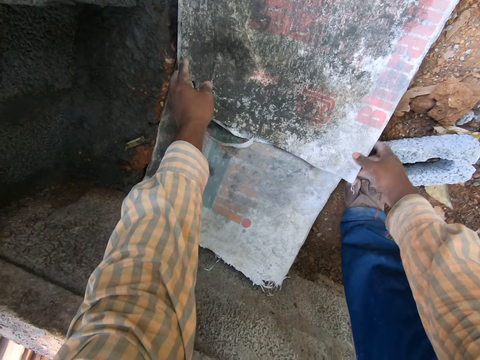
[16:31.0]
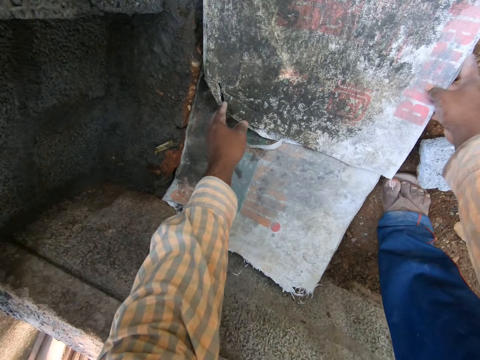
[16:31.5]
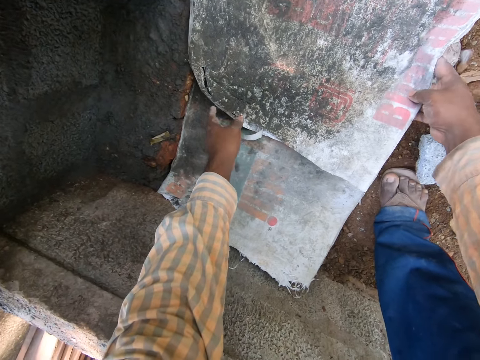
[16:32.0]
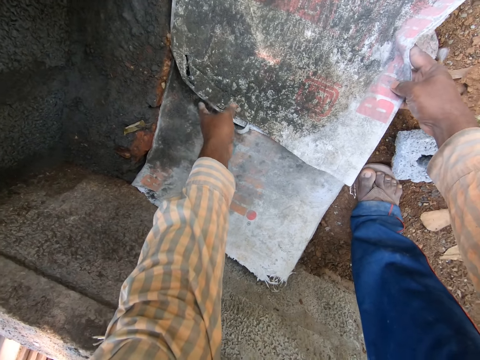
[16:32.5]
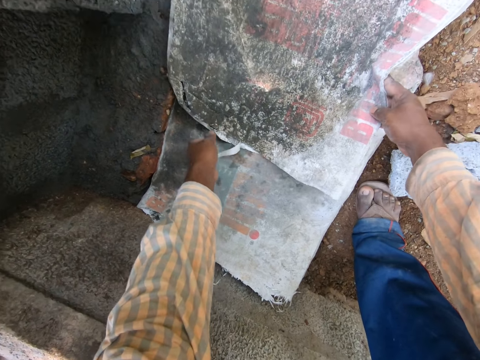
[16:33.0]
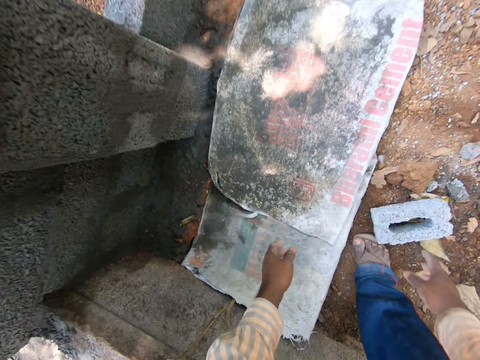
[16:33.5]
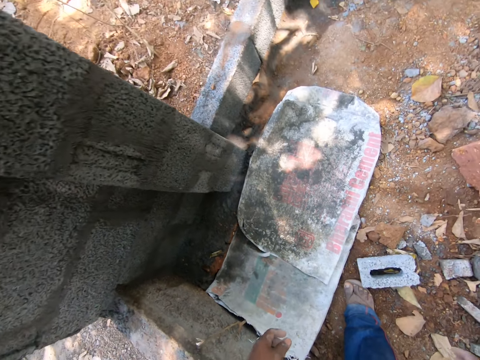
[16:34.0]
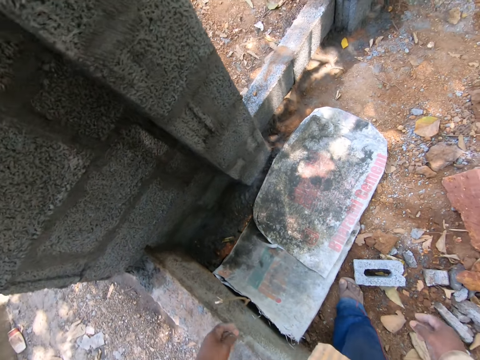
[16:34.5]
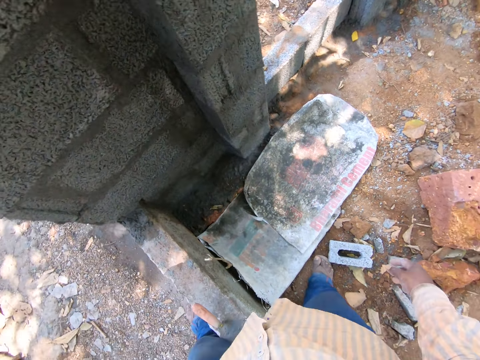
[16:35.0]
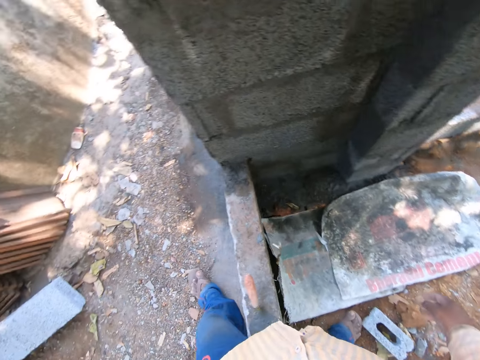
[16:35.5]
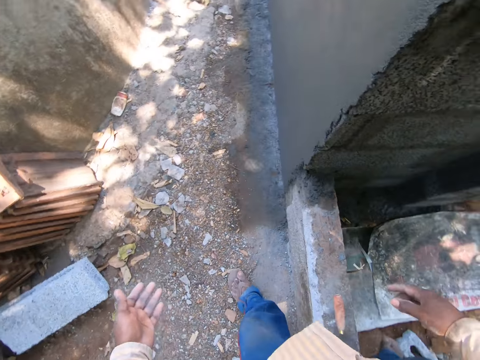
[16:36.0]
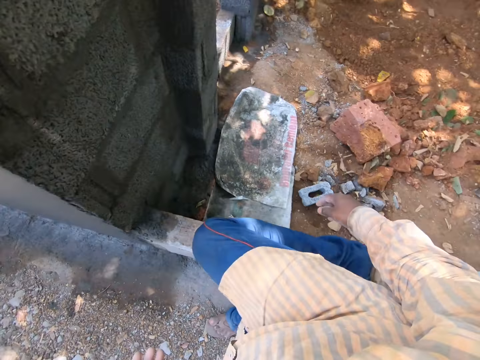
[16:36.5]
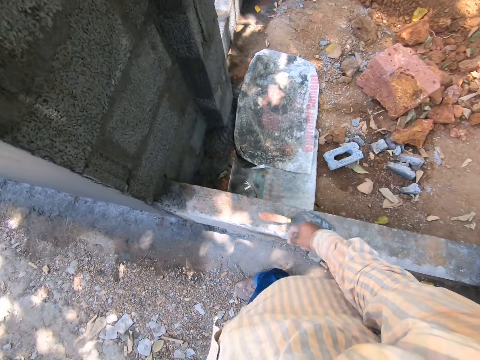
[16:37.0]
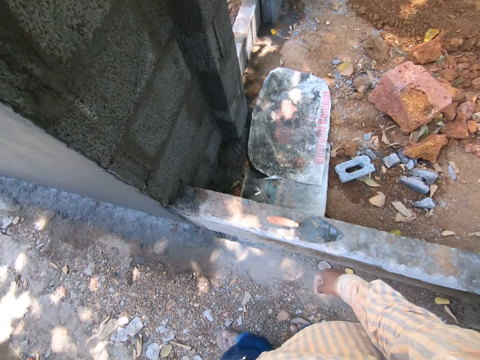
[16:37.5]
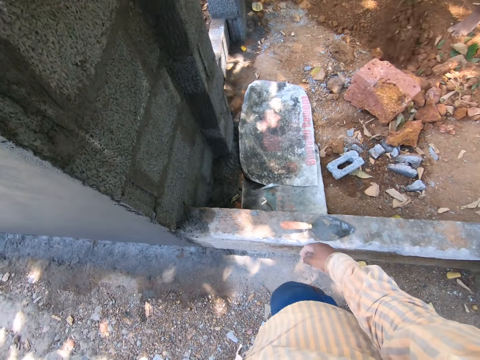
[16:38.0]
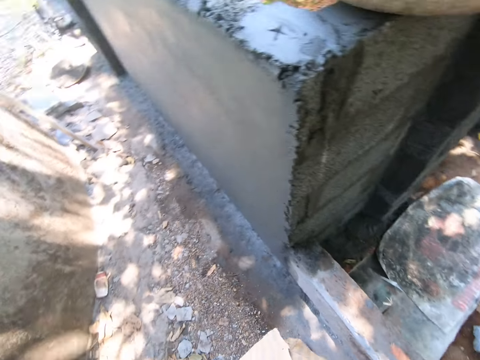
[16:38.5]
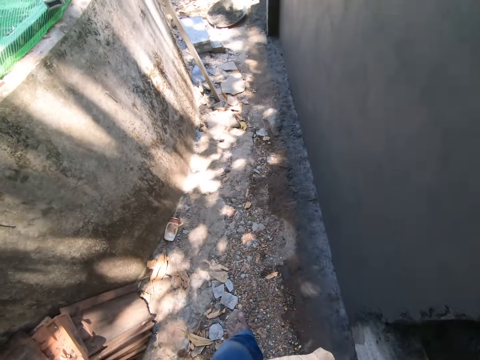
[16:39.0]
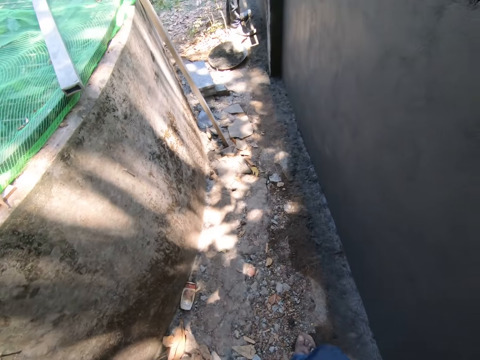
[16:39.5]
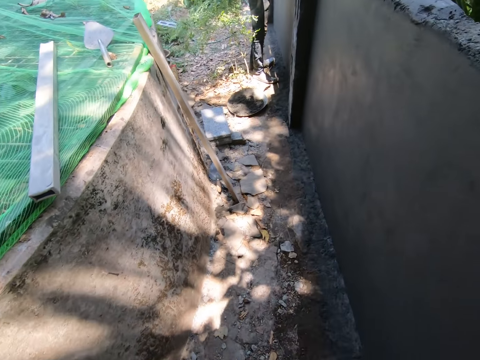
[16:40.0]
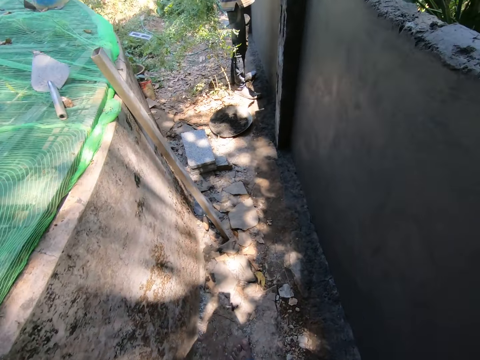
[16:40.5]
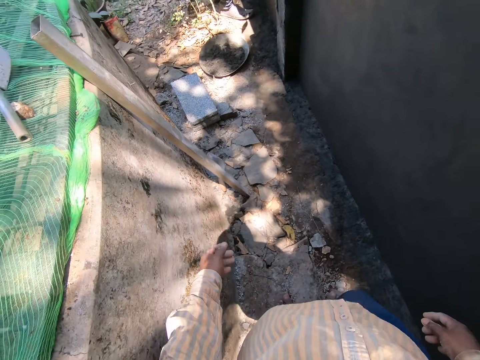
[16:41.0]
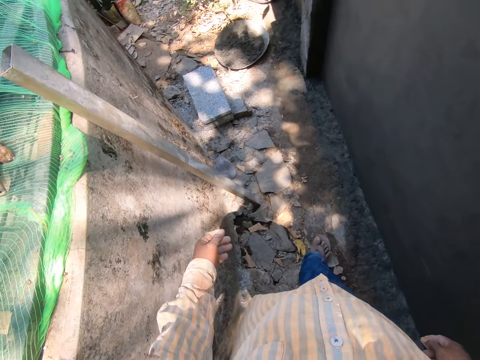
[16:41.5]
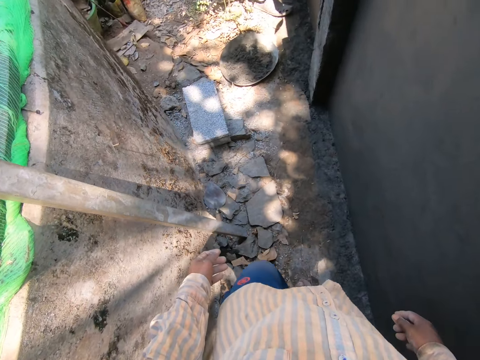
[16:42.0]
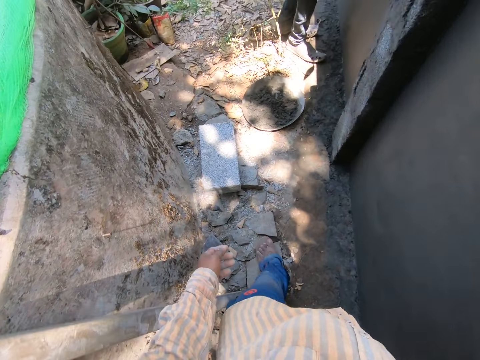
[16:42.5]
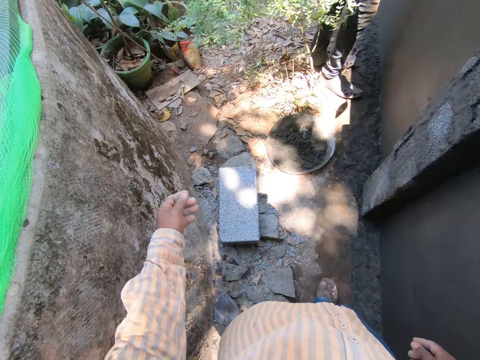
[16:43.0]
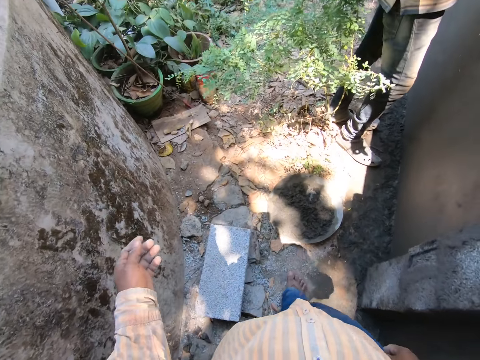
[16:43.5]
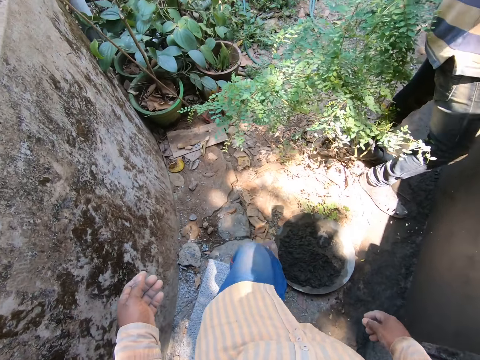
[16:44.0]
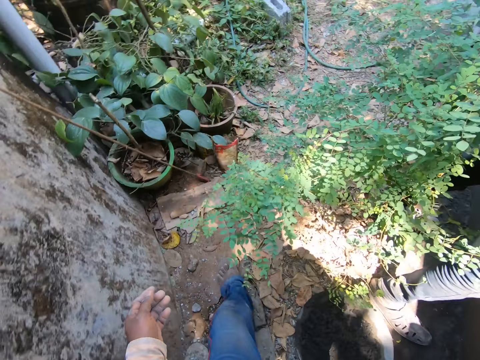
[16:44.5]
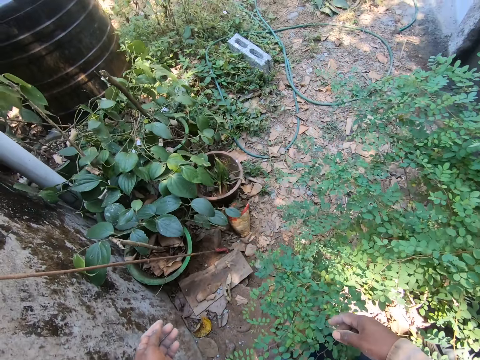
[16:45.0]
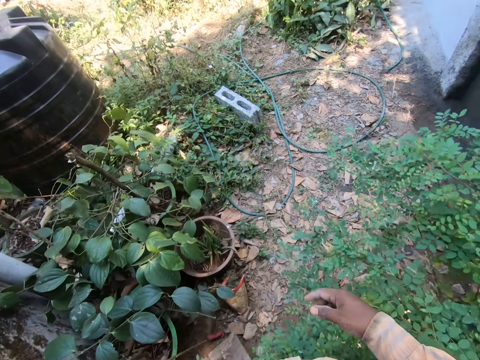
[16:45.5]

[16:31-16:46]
The camera wearer puts the sack on the ground. They unhand the cement sack. They walk.

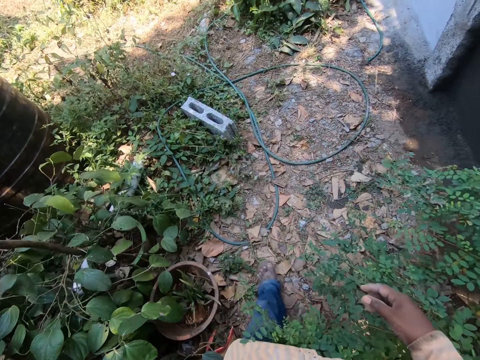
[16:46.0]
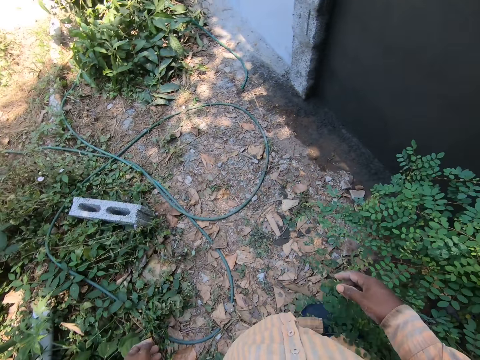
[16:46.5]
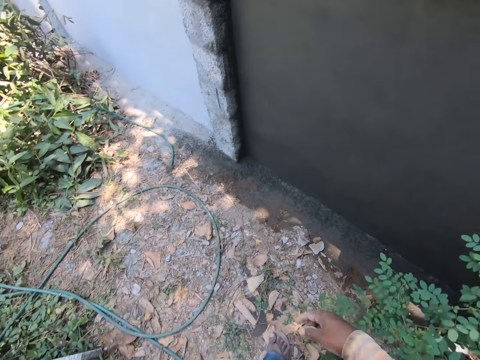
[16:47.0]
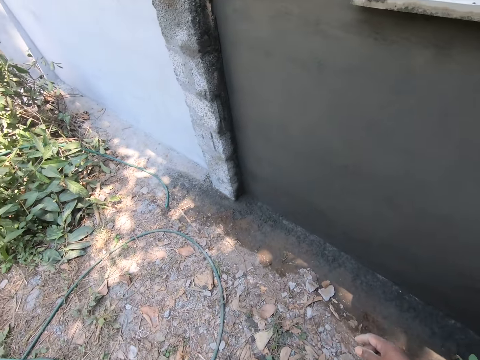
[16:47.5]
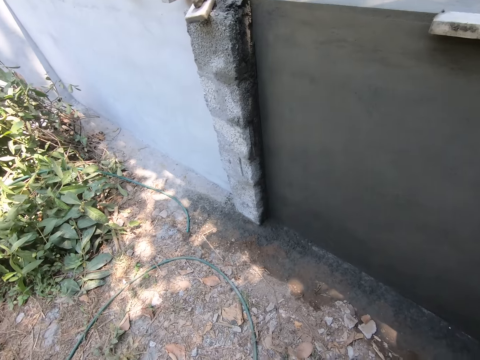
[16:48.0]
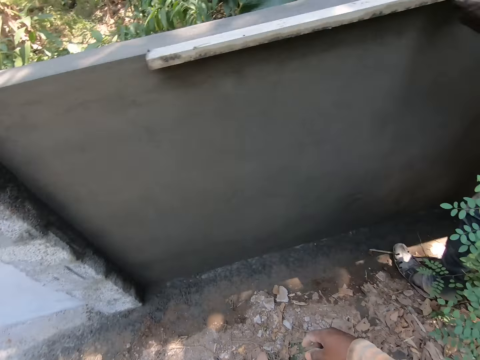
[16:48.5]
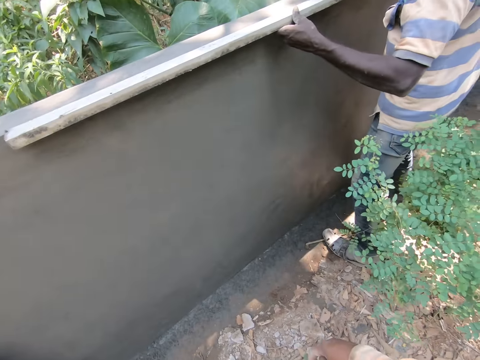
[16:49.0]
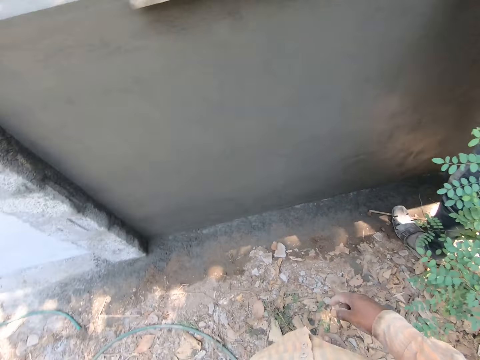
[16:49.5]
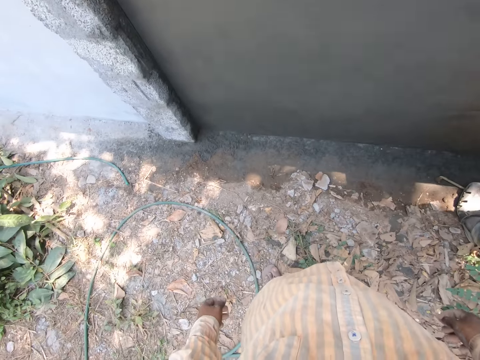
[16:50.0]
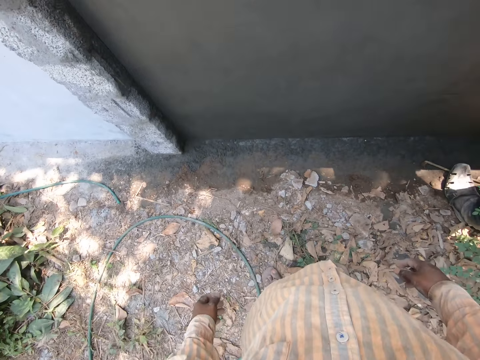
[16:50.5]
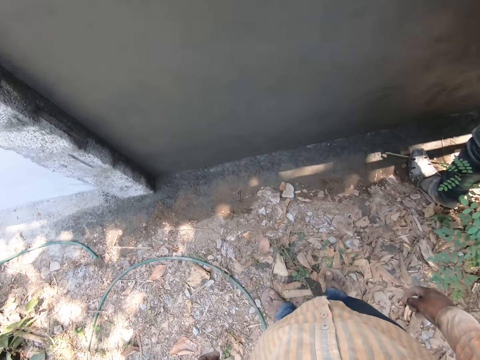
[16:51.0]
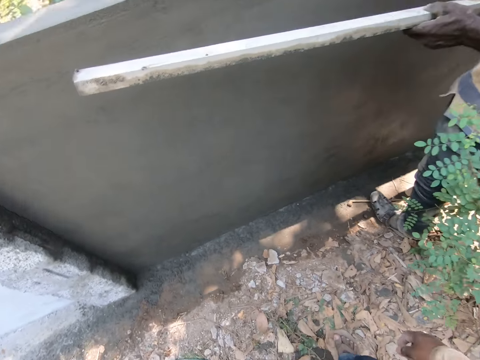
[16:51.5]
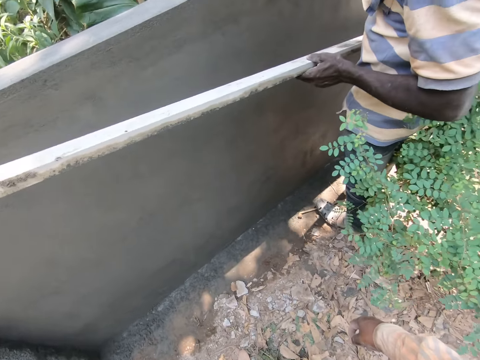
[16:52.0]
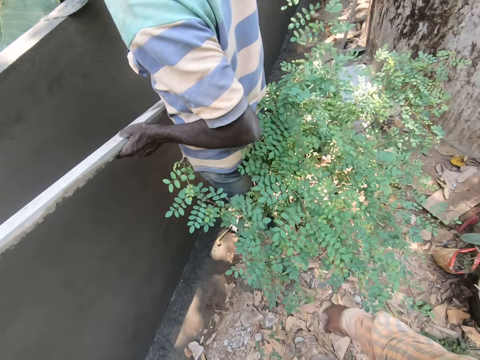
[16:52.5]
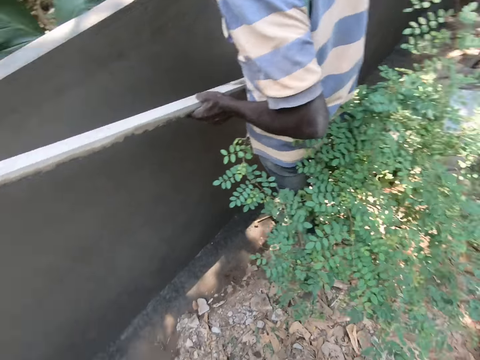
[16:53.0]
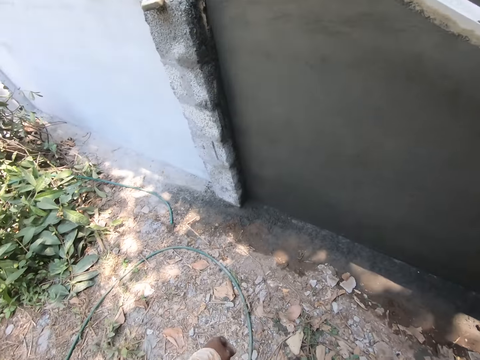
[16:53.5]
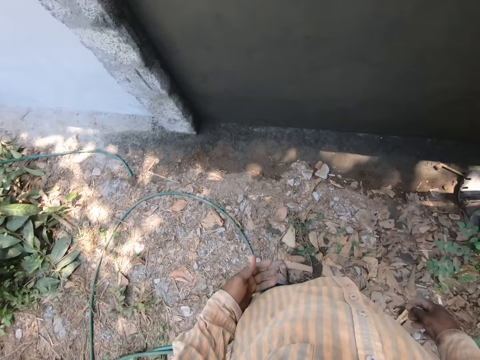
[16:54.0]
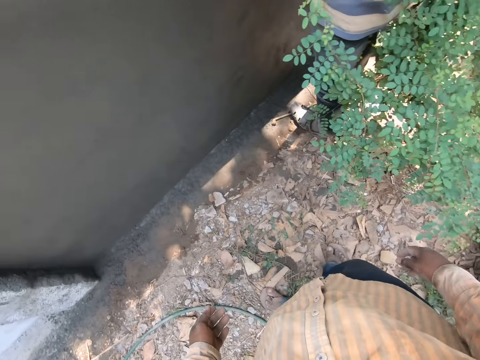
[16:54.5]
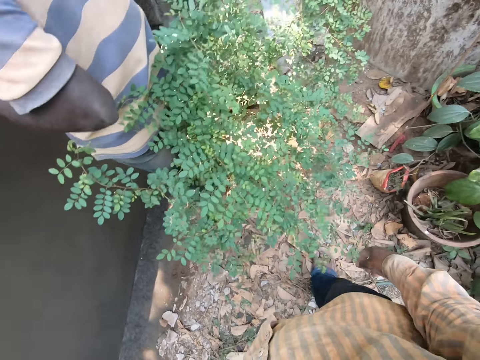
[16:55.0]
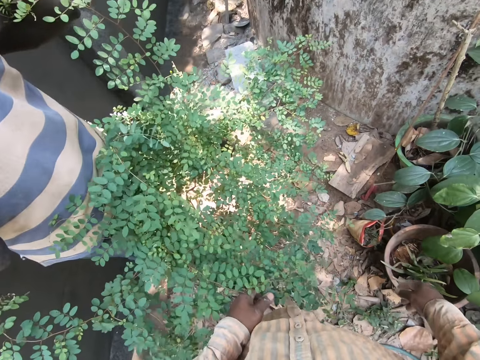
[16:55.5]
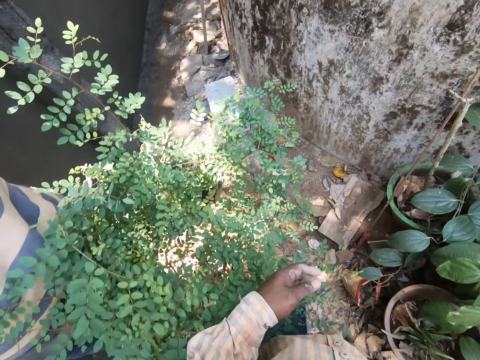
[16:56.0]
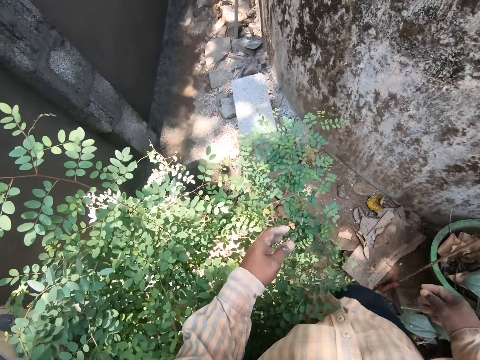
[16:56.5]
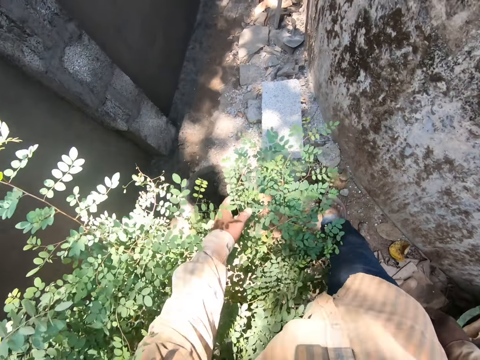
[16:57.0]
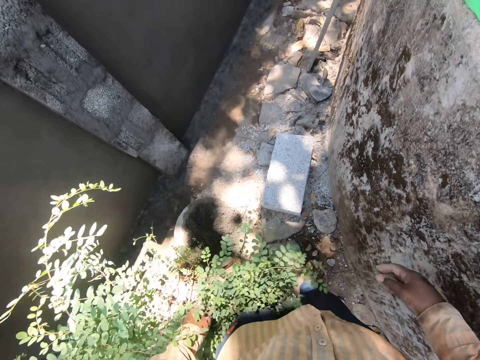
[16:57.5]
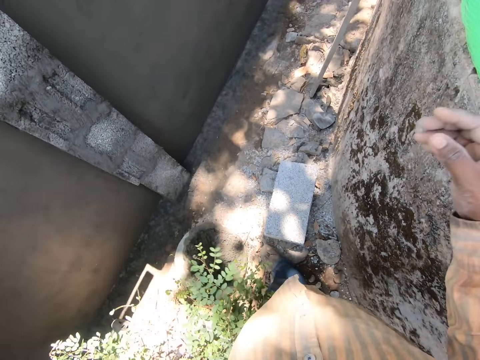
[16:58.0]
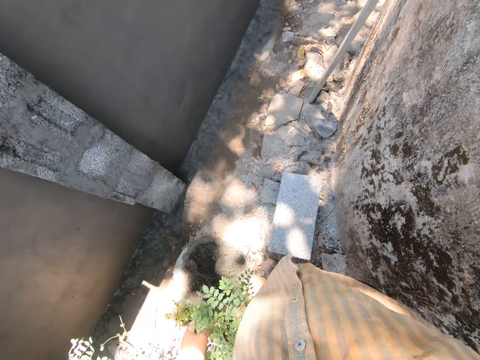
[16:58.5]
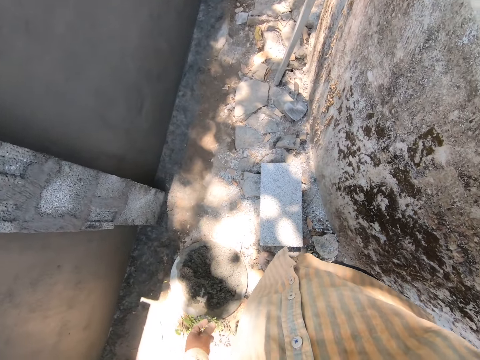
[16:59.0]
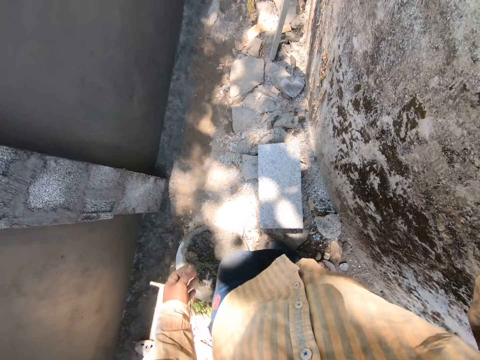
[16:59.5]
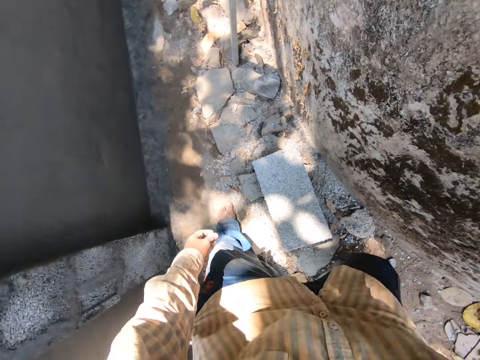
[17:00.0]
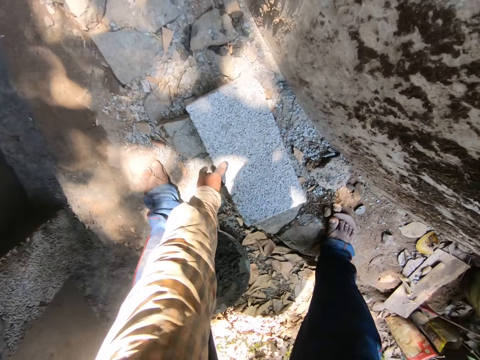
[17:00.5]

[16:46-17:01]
The camera wearer stands. A person holds the metal bar or a piece of wood. The camera wearer walks. They hold the plant.
